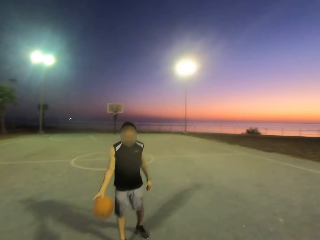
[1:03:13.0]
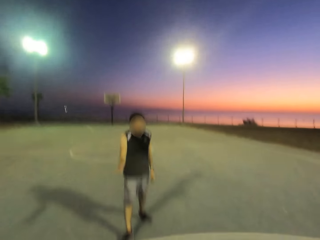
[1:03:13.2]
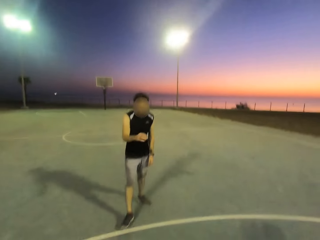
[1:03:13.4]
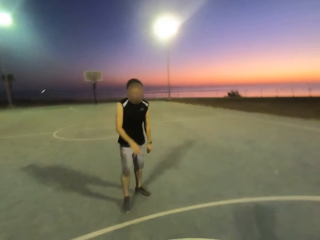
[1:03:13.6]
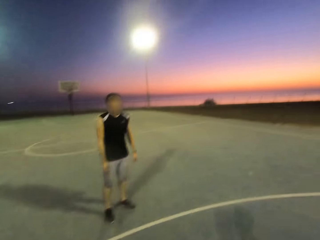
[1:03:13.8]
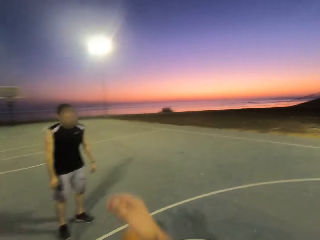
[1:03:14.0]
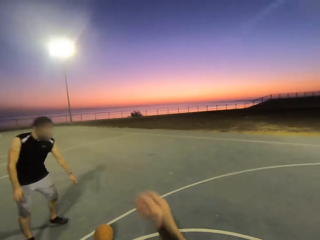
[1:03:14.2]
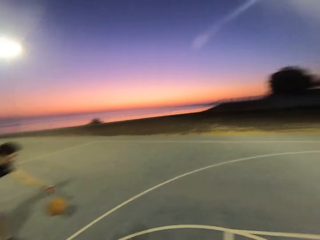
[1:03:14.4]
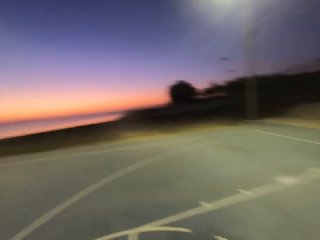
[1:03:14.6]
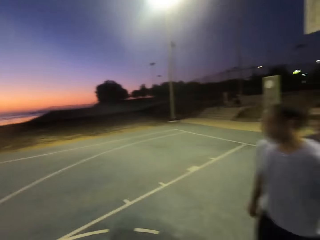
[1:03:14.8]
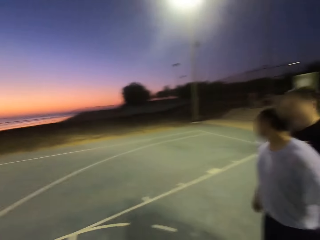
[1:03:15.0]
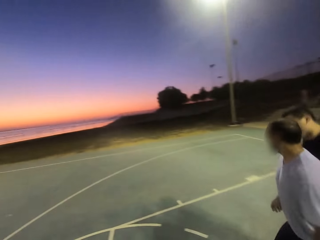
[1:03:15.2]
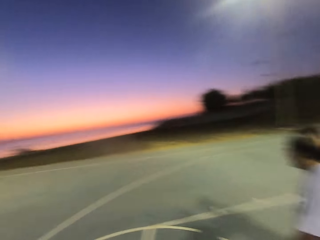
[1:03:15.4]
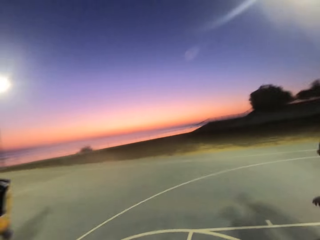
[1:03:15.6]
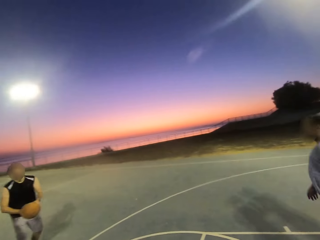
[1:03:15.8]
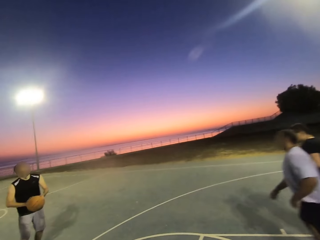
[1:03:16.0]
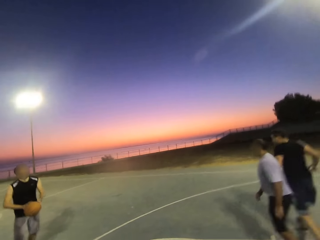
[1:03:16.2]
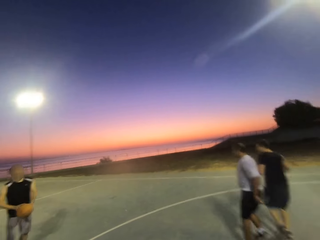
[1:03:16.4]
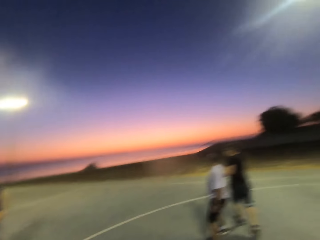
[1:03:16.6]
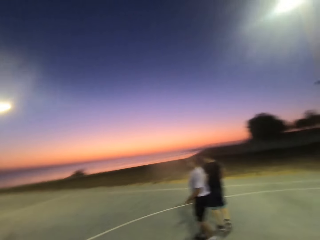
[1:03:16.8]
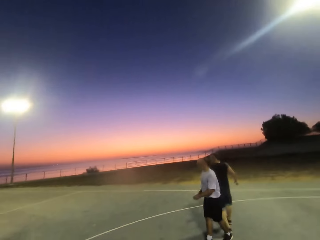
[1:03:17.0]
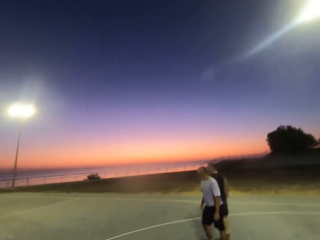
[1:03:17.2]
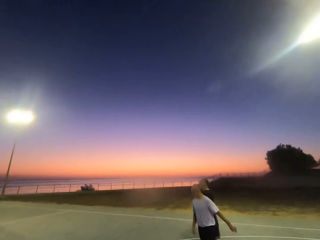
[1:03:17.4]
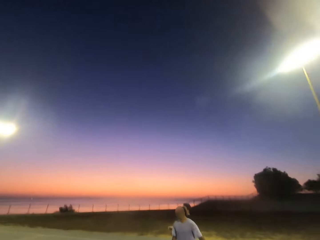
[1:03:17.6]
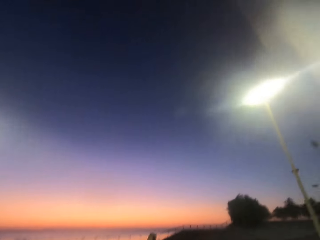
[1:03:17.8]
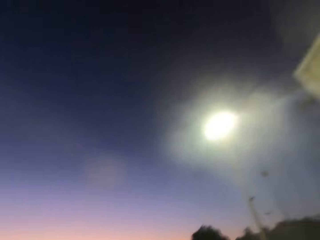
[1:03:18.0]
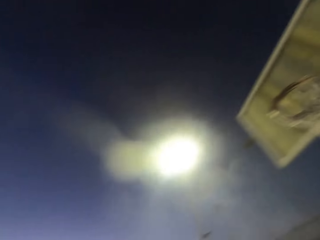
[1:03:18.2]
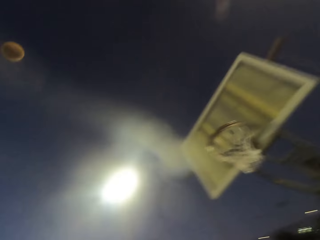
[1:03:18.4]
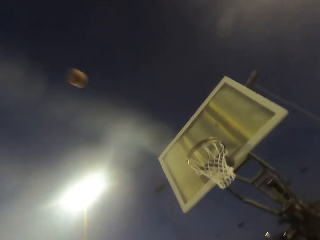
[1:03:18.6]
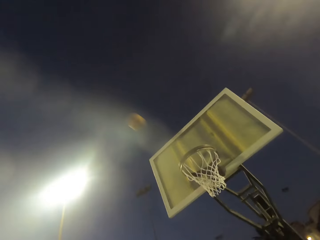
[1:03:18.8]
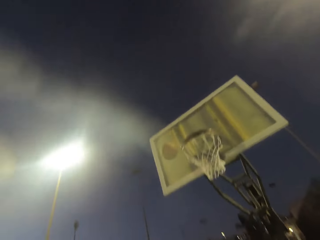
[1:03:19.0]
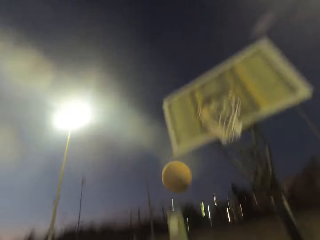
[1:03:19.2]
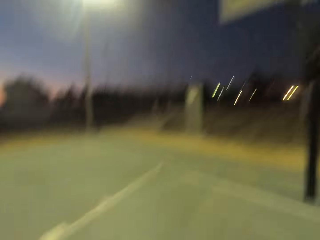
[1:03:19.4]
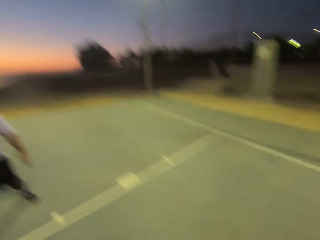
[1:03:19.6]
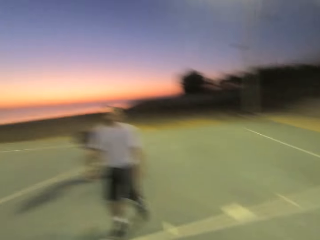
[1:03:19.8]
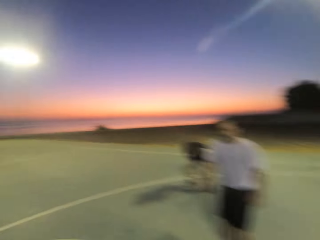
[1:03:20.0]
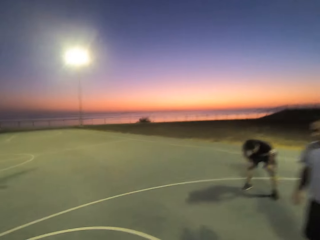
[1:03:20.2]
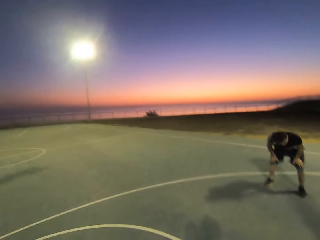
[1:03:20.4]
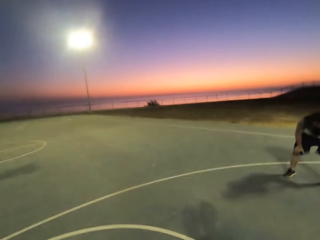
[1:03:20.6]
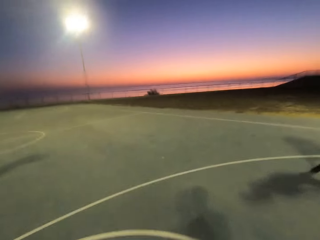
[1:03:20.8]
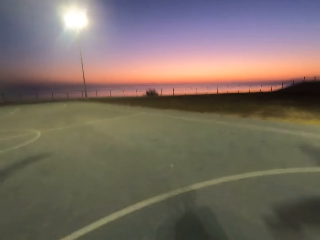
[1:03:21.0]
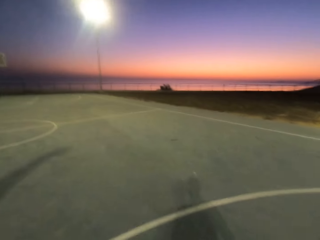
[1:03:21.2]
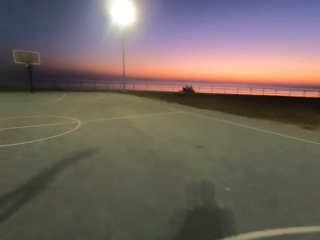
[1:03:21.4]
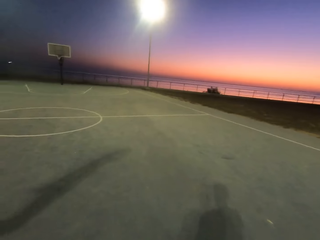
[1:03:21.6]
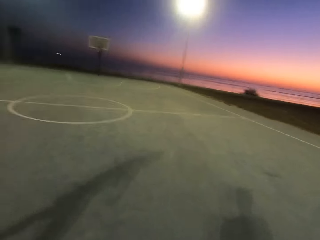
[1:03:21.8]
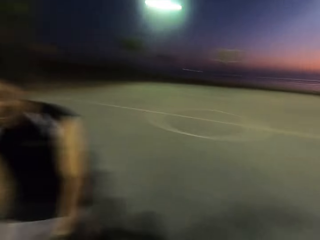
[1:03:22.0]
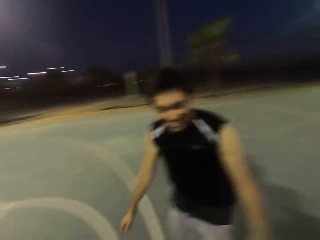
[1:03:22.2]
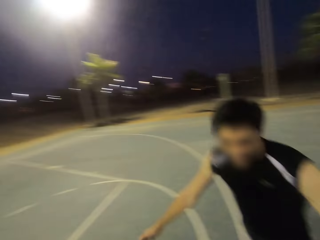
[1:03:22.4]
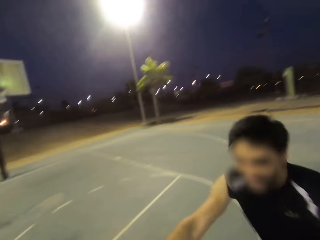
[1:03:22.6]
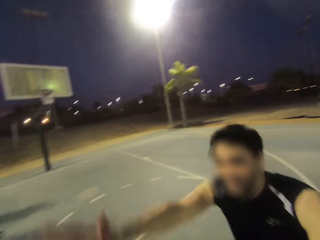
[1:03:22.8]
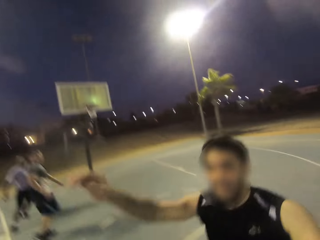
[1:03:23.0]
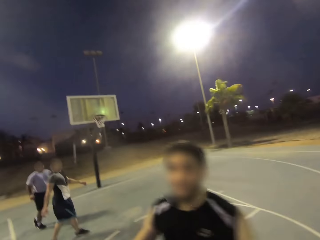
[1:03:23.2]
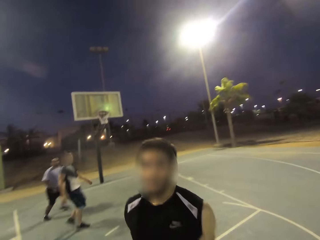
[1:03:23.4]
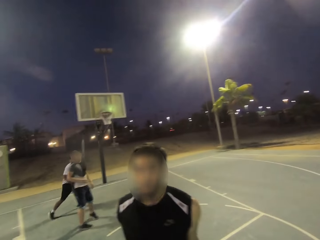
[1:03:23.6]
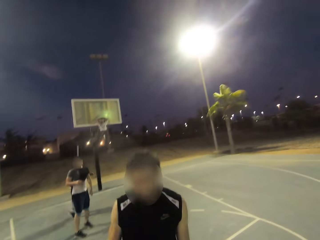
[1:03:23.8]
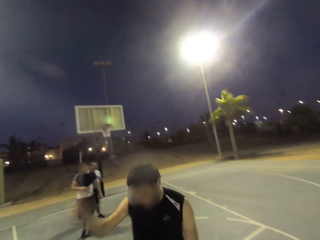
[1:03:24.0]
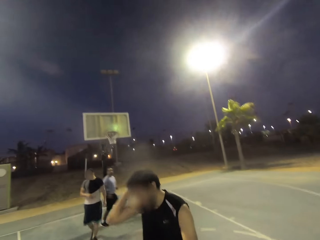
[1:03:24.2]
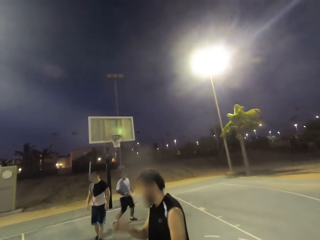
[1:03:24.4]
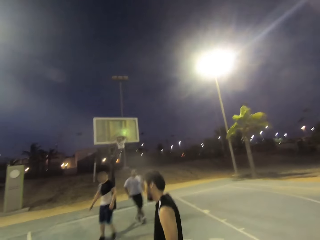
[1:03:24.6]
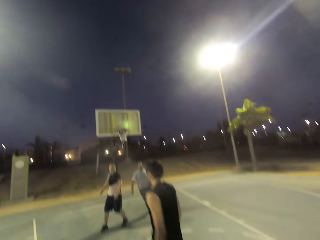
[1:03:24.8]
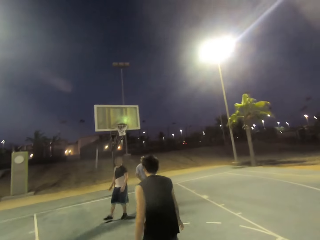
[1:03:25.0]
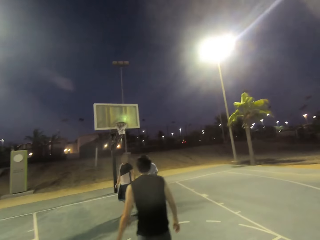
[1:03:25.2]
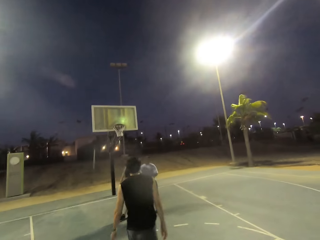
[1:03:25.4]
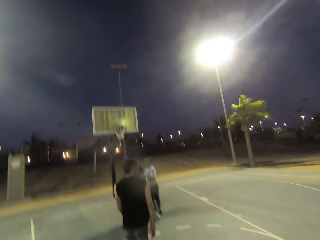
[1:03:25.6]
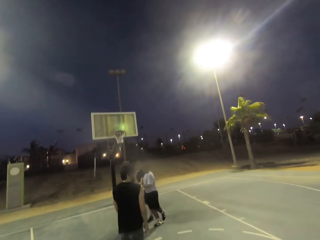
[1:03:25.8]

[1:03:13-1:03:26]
A man throws the ball to the camera wearer. The camera wearer throws the ball back to the man. Two other men run around. The first man throws the ball in the hoop. The camera wearer dribbles. The first man shields. The camera wearer holds the ball.

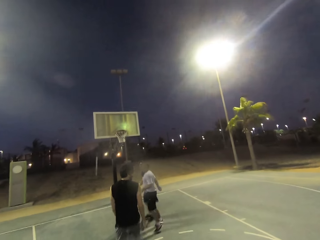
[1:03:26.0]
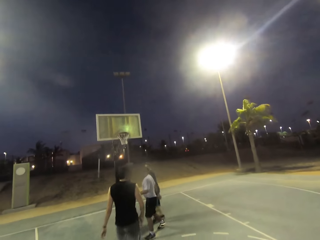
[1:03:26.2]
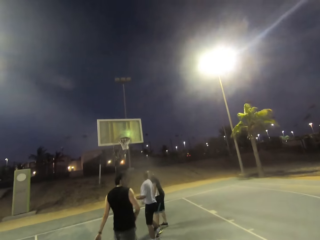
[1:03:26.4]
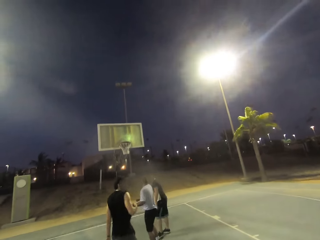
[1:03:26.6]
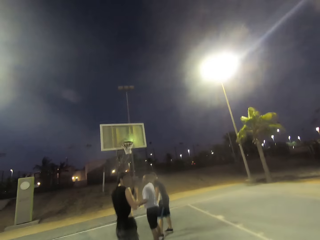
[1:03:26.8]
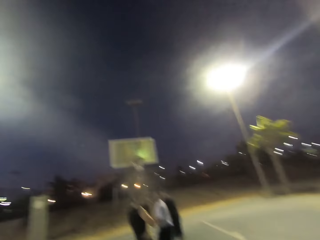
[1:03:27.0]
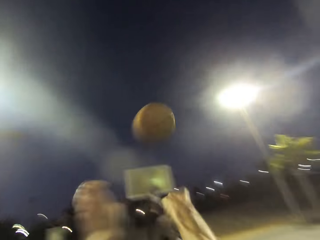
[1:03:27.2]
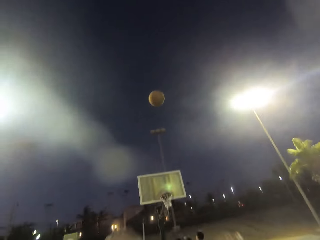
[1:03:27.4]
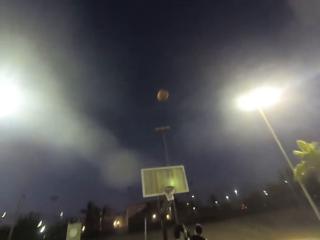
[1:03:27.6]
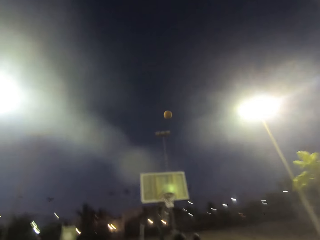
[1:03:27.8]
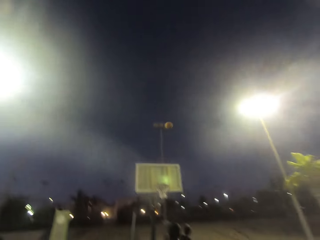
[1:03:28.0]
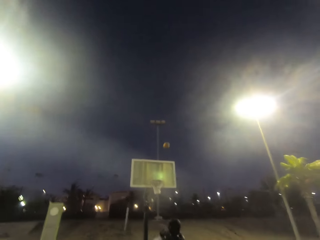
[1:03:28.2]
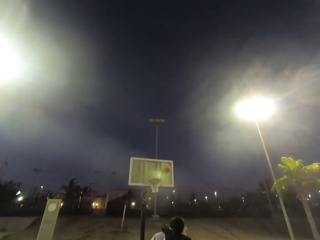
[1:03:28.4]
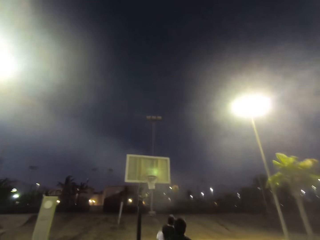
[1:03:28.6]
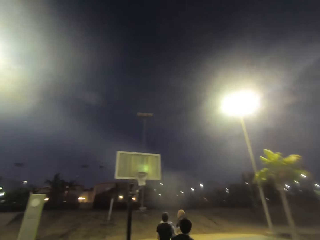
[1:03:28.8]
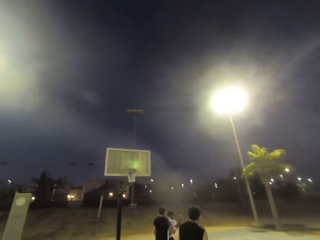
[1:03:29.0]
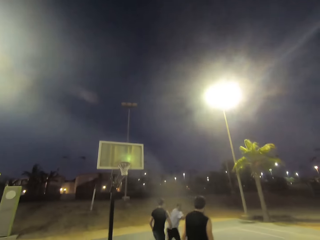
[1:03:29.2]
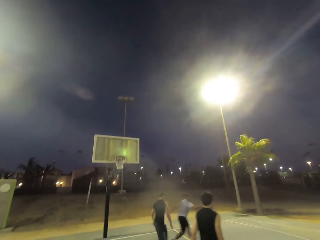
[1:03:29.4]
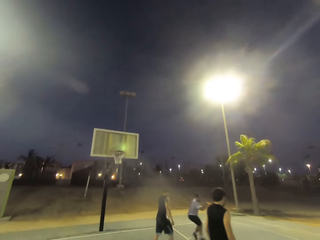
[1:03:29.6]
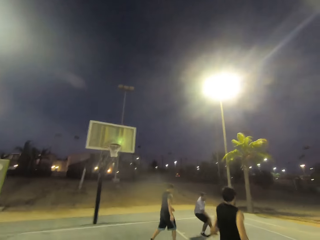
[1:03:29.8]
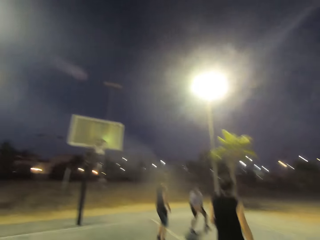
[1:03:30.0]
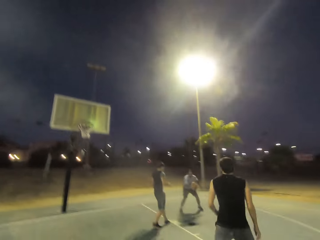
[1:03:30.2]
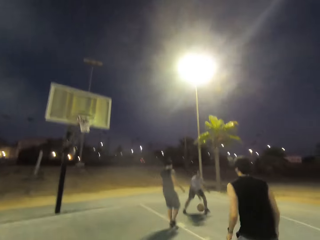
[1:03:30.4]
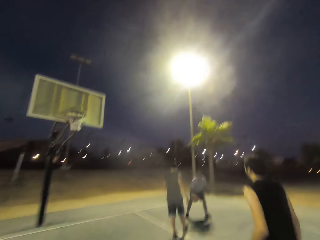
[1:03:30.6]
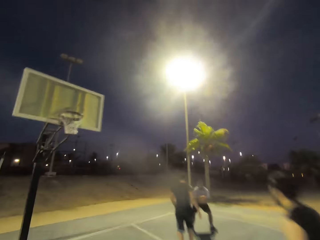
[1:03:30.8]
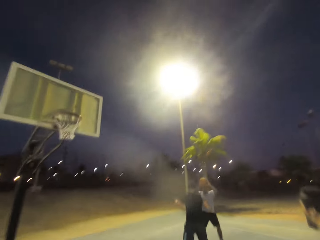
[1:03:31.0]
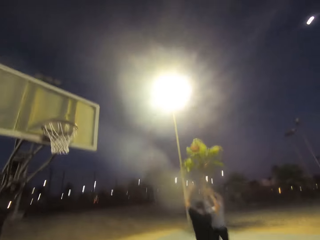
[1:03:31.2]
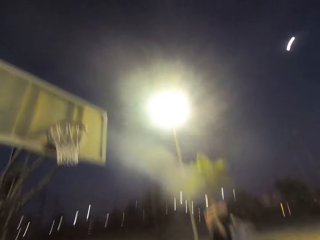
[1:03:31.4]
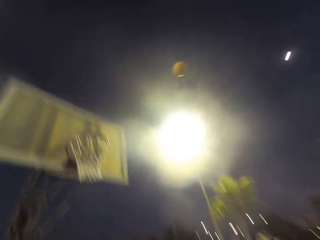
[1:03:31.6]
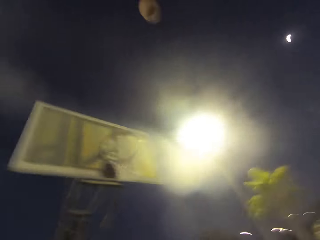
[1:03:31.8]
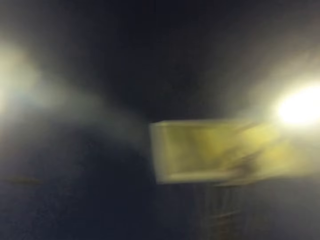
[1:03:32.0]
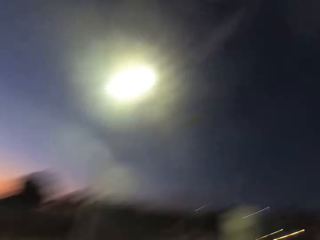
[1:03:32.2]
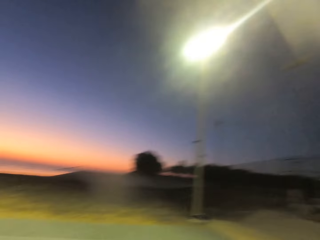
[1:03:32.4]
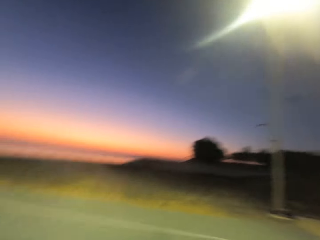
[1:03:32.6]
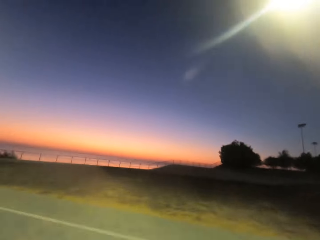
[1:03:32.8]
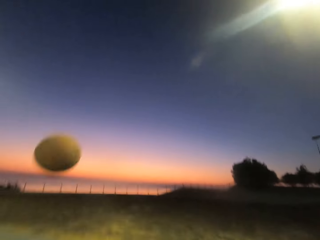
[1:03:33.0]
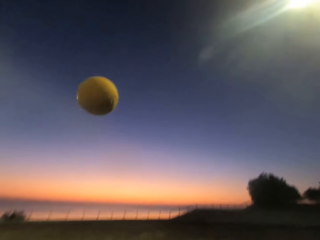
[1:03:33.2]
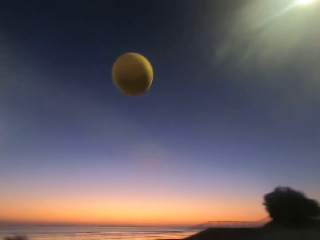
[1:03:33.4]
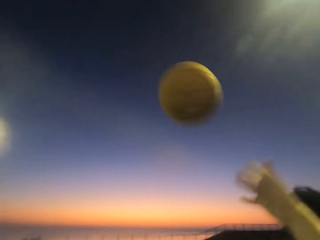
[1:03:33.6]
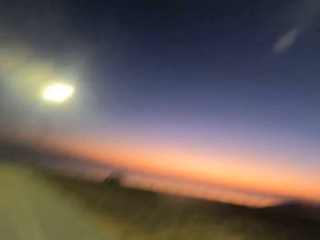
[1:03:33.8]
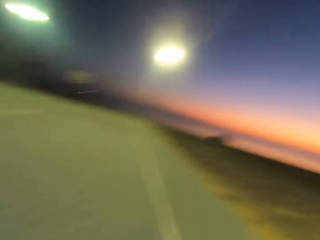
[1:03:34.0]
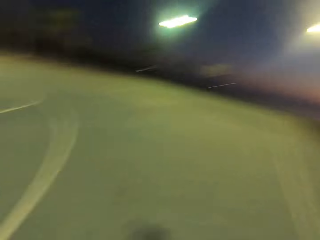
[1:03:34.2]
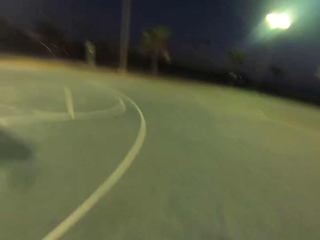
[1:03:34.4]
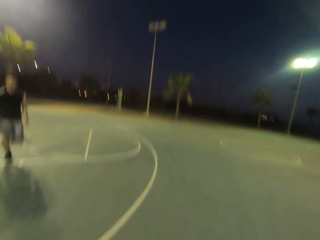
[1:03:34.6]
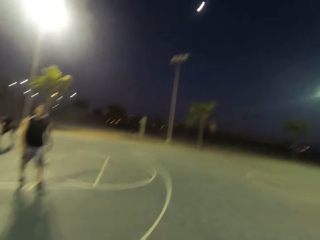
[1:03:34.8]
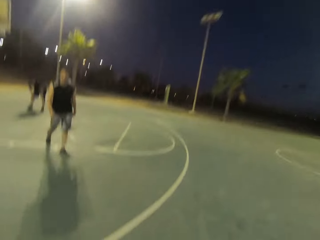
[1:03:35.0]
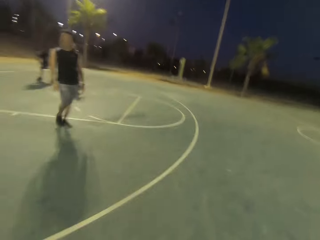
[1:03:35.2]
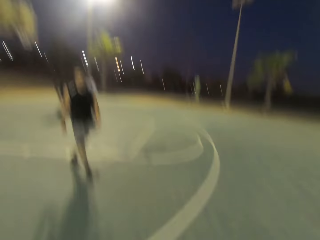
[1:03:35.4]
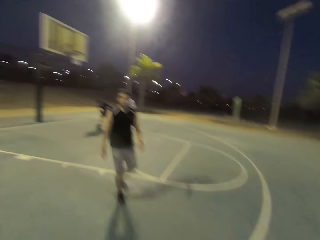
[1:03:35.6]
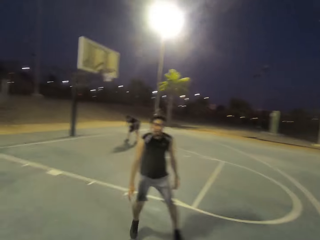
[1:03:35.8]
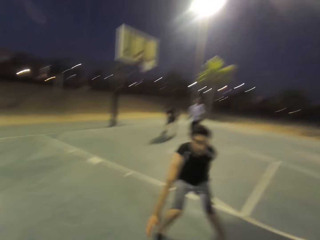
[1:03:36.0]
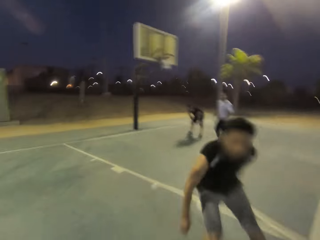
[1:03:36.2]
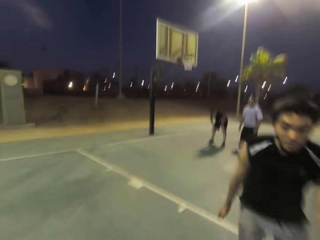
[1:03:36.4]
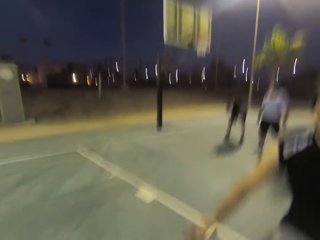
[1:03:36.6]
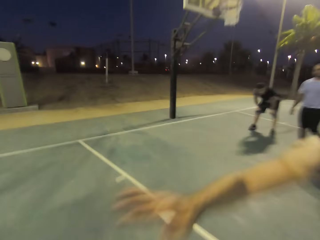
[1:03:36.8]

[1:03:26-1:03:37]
The camera wearer throws the ball in the hoop. A man dribbles the ball and throws the ball in the hoop. The camera wearer holds the ball.
